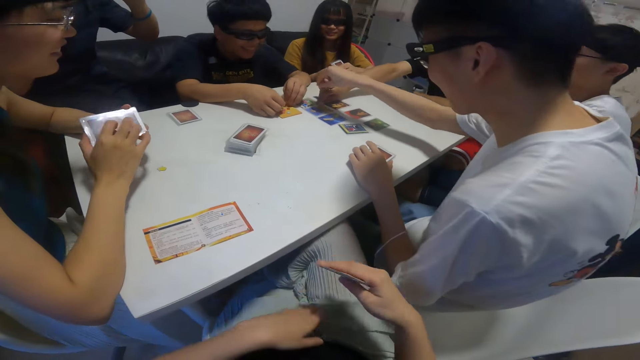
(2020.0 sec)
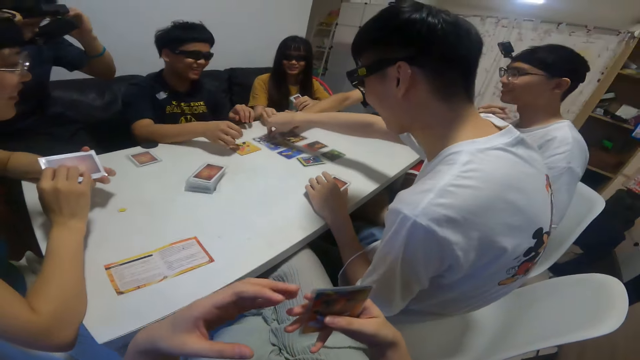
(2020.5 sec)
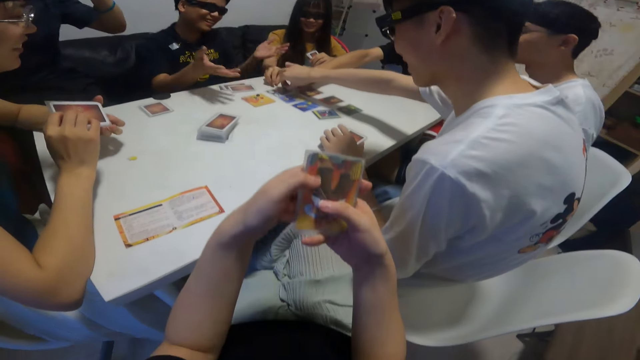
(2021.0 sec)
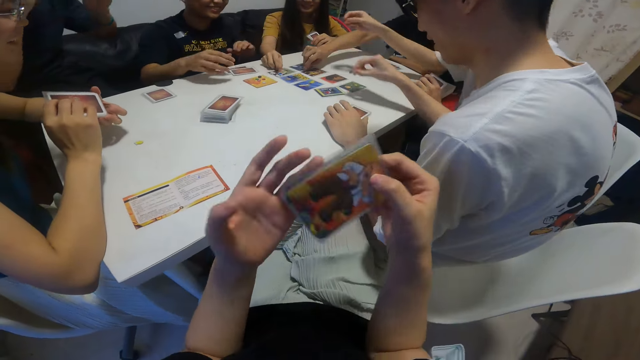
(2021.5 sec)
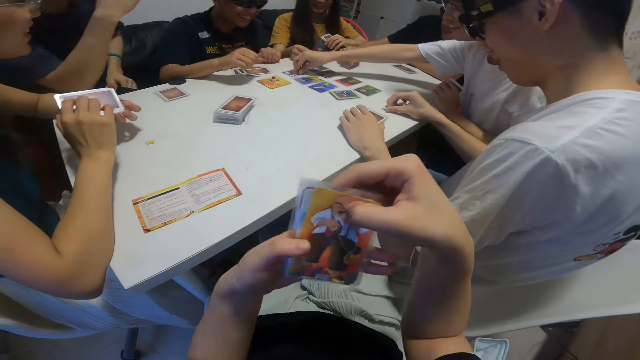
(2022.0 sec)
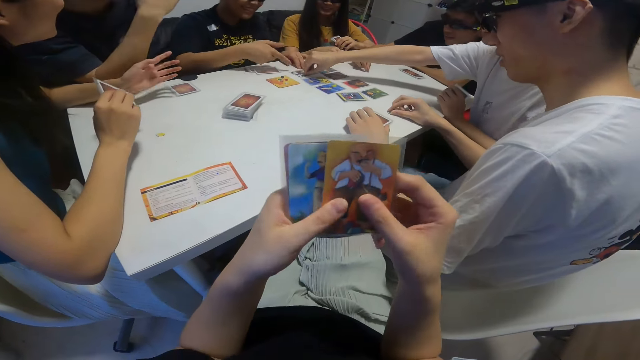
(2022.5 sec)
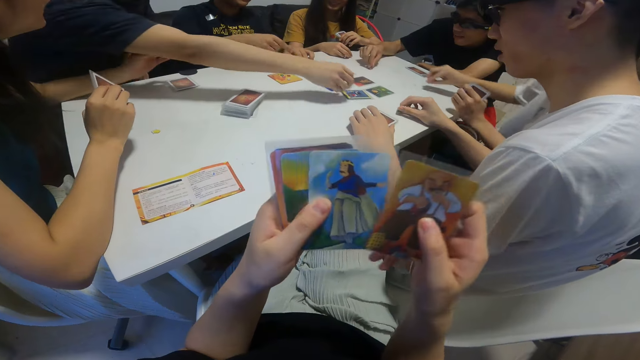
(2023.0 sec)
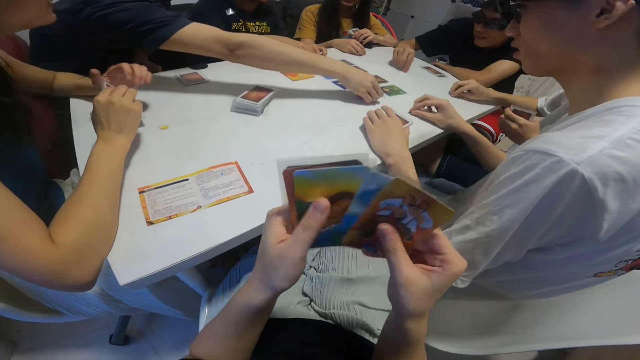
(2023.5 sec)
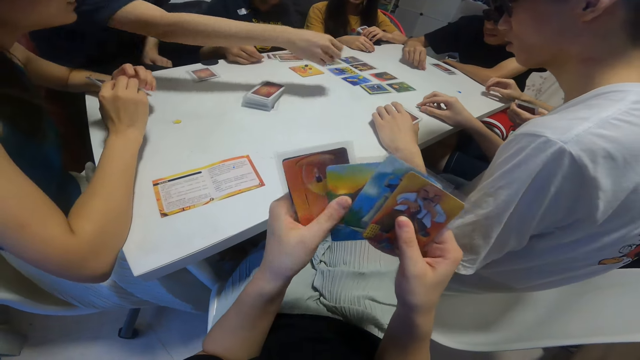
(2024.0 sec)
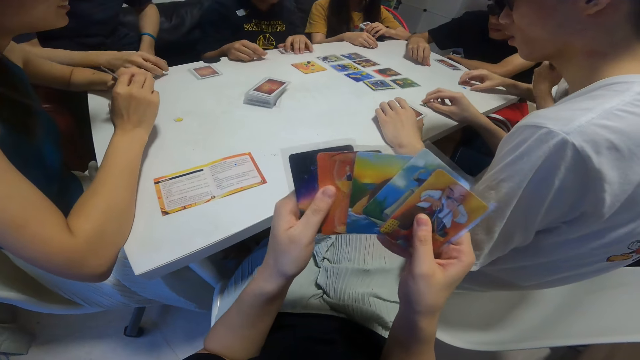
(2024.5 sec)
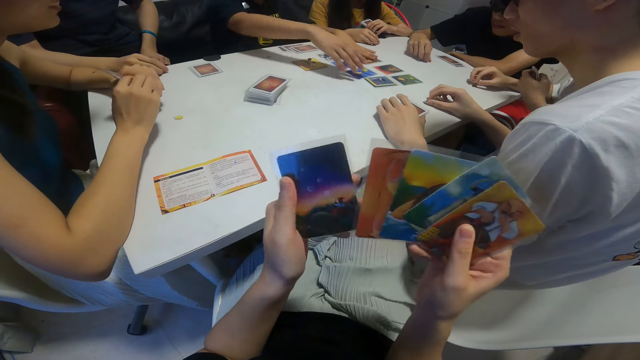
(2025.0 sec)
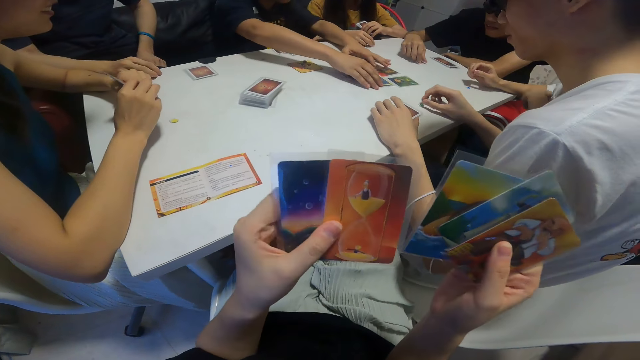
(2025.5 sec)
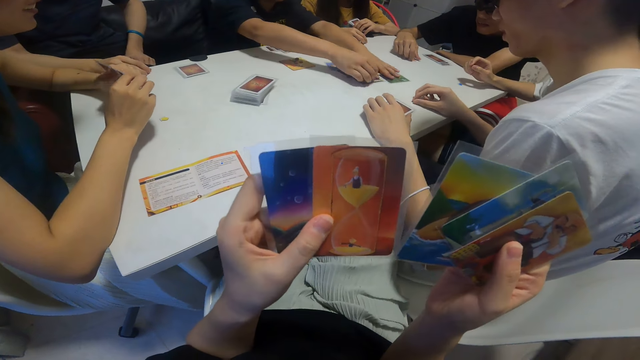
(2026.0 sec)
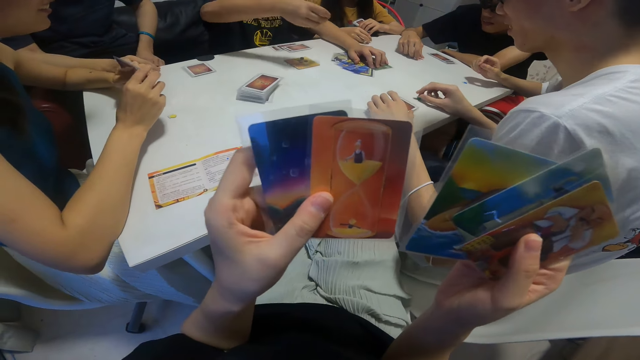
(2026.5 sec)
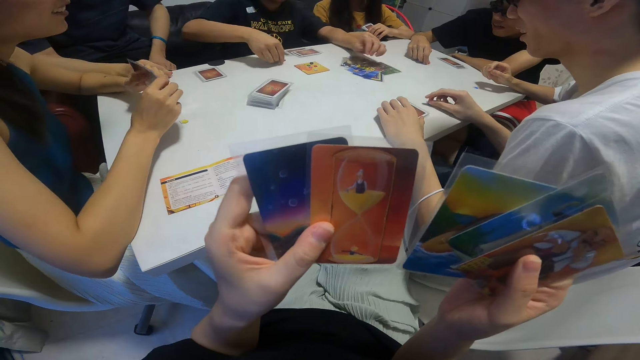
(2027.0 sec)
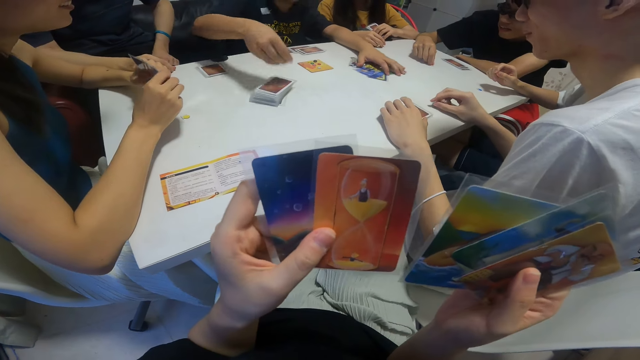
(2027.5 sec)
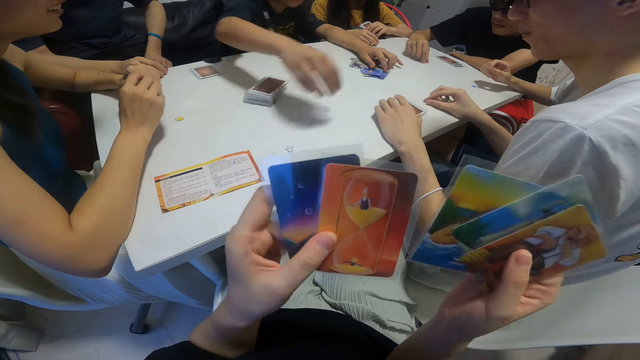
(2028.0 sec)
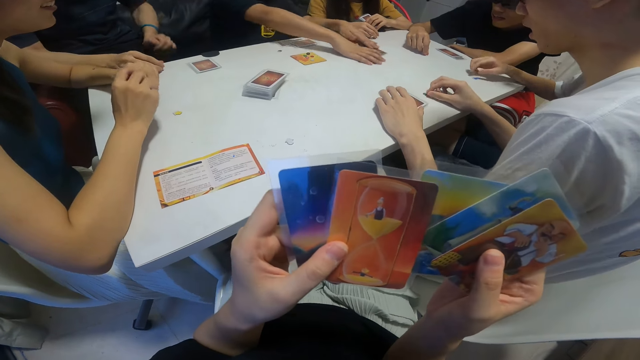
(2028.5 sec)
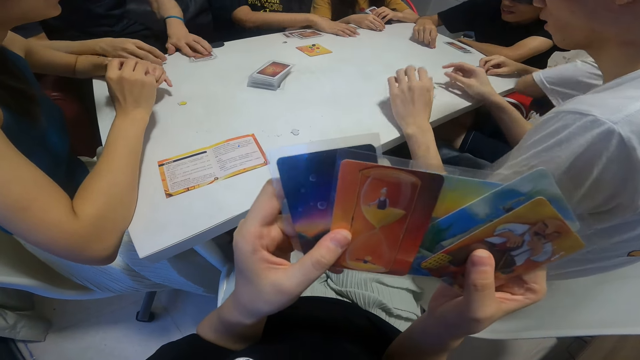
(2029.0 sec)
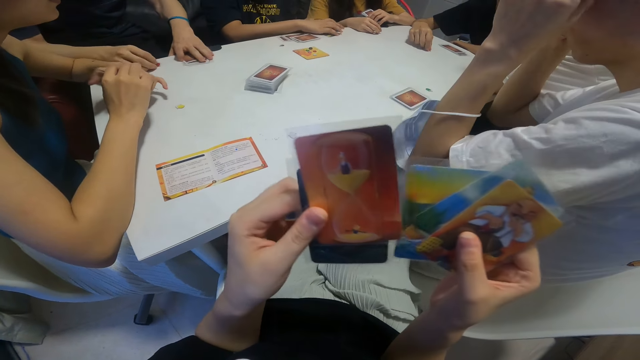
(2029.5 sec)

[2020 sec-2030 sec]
A boy picks up a pebble from the table with his right hand. Another boy picks up a pebble from the table with his right hand. The camera wearer flips through cards in her left hand with her right hand. A third boy picks up a pebble from the table with his right hand. A fourth boy touches cards, picks up the cards, drops the pebbles in his hands on the table and pulls the cards.

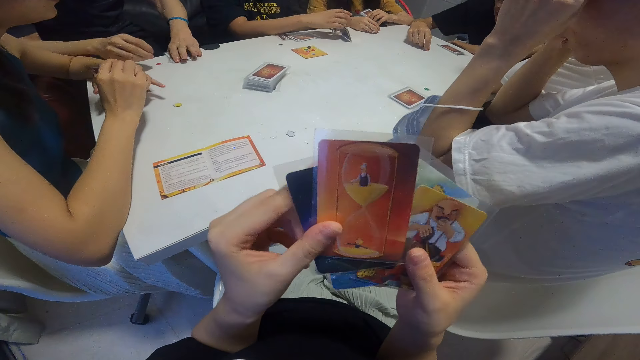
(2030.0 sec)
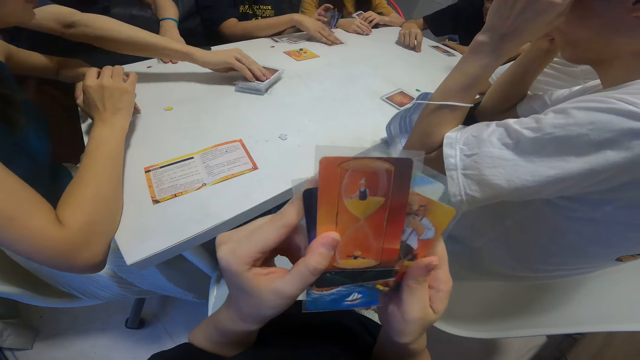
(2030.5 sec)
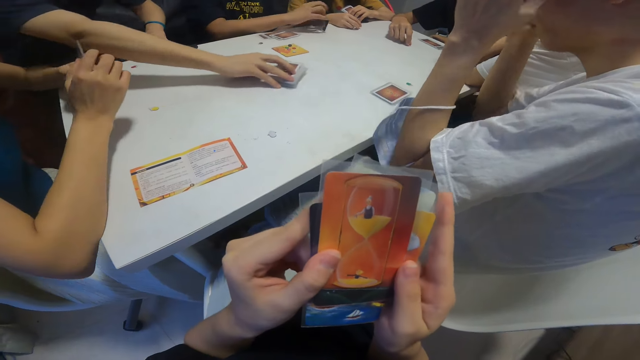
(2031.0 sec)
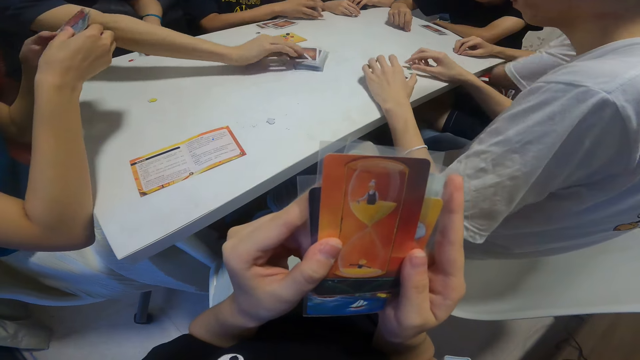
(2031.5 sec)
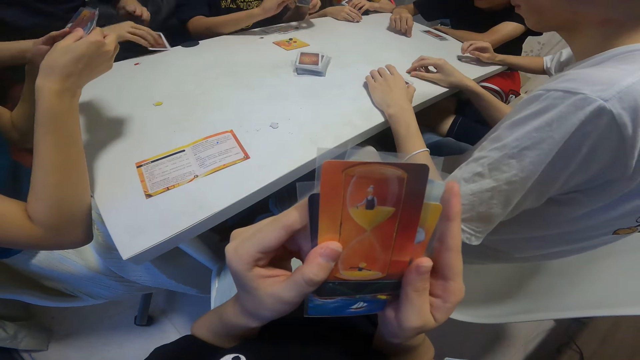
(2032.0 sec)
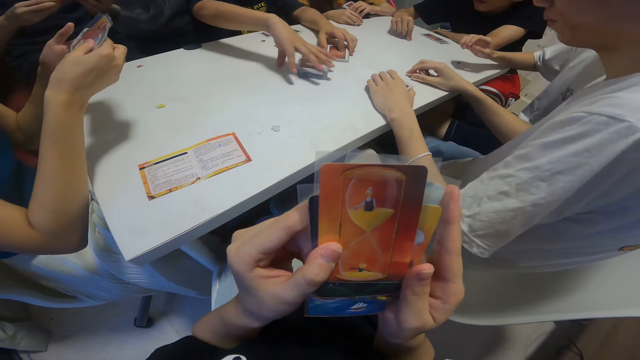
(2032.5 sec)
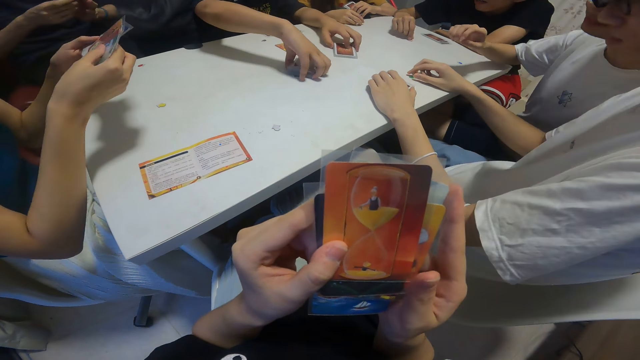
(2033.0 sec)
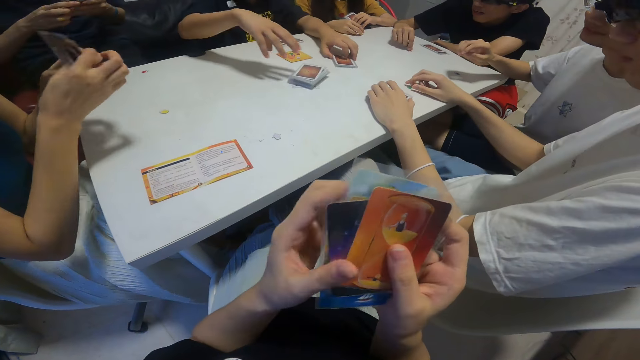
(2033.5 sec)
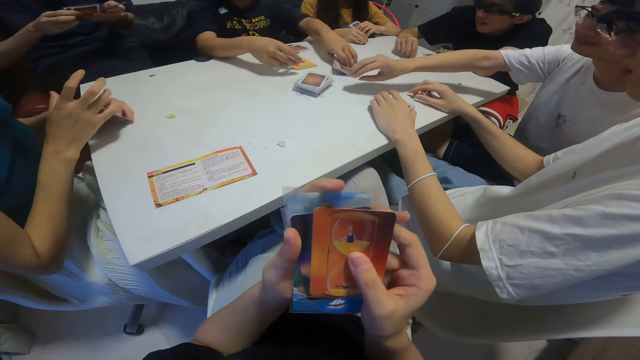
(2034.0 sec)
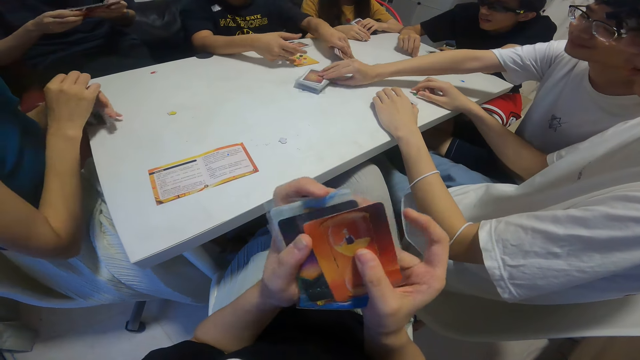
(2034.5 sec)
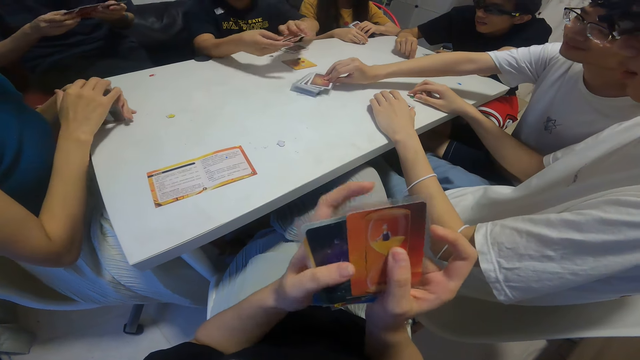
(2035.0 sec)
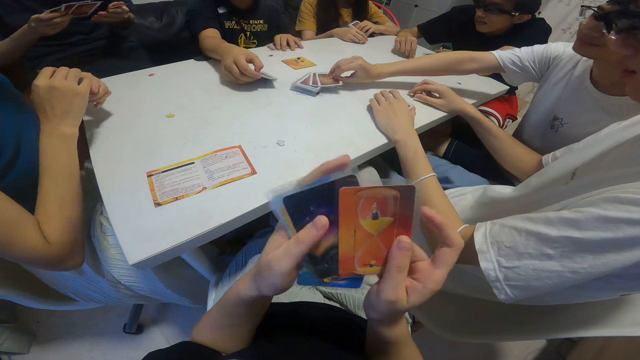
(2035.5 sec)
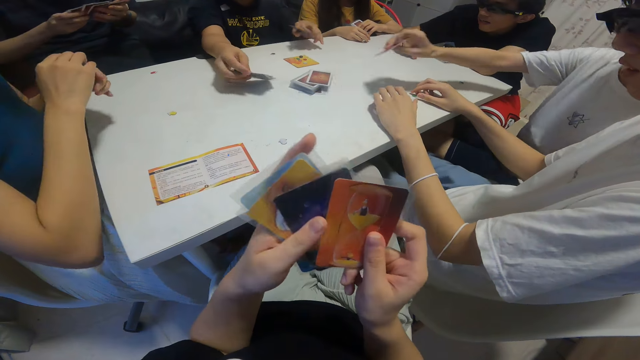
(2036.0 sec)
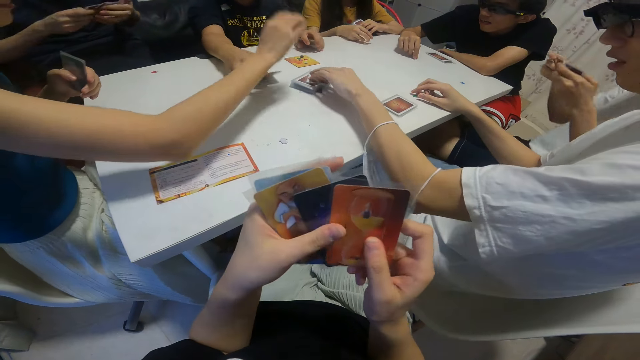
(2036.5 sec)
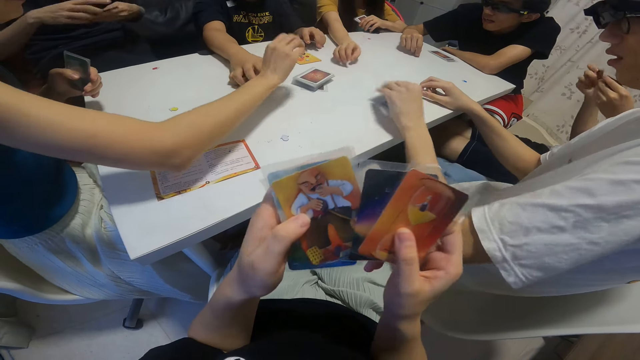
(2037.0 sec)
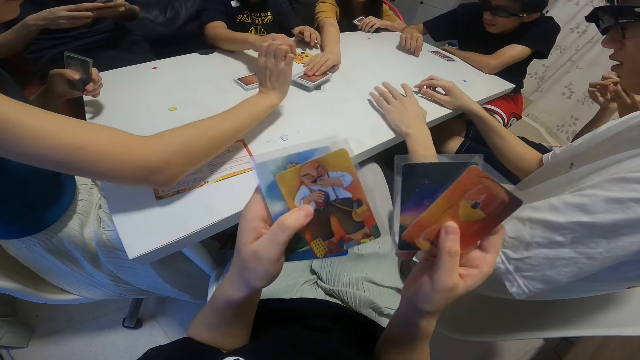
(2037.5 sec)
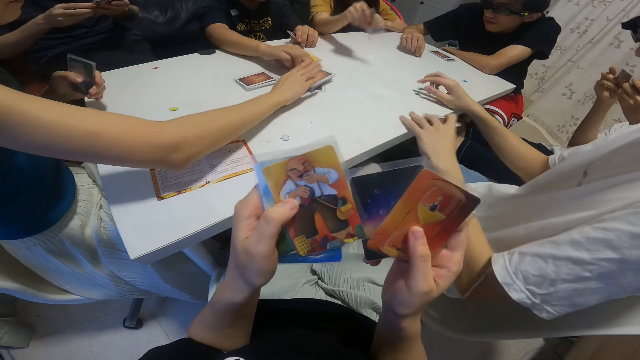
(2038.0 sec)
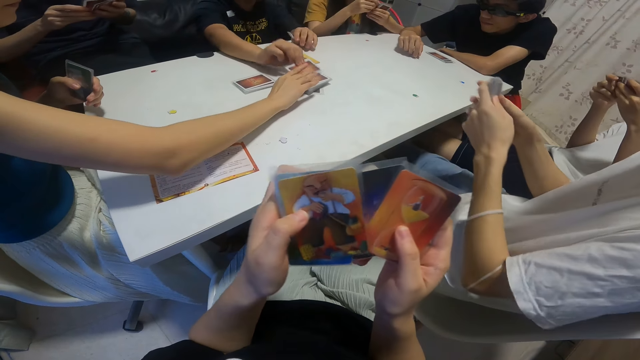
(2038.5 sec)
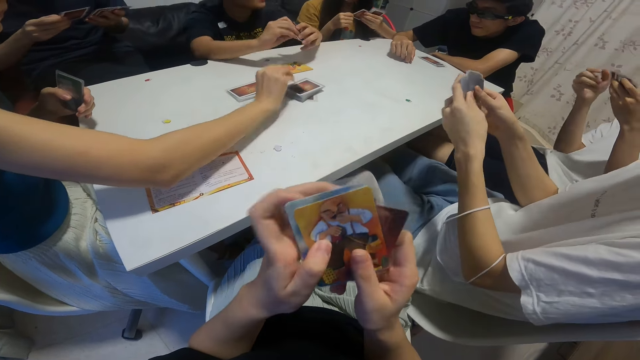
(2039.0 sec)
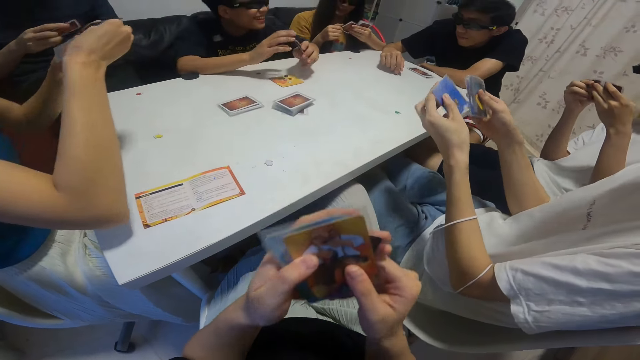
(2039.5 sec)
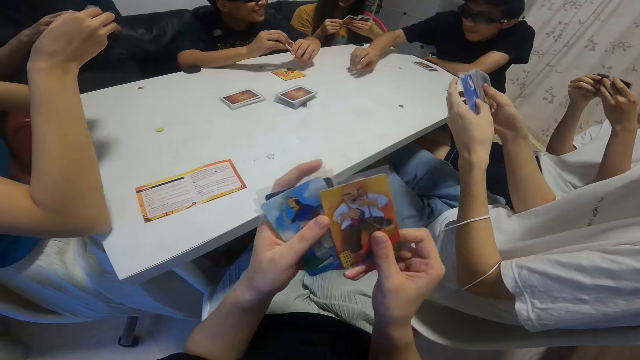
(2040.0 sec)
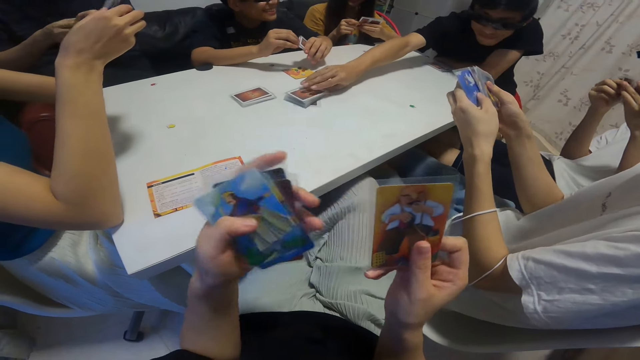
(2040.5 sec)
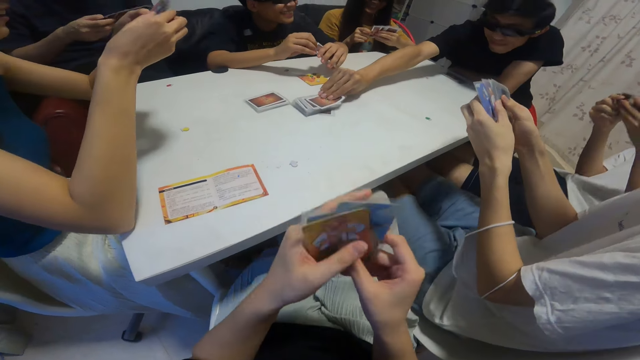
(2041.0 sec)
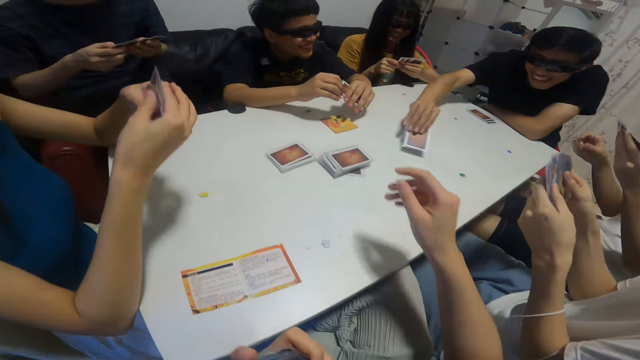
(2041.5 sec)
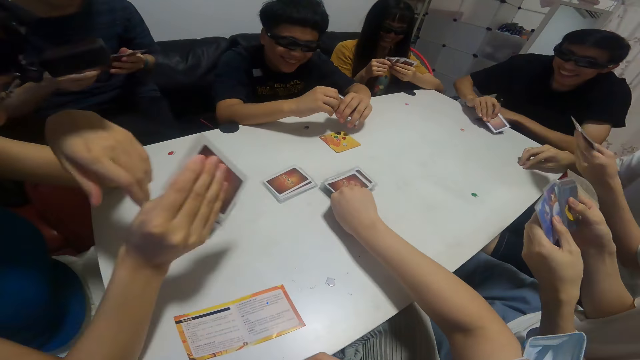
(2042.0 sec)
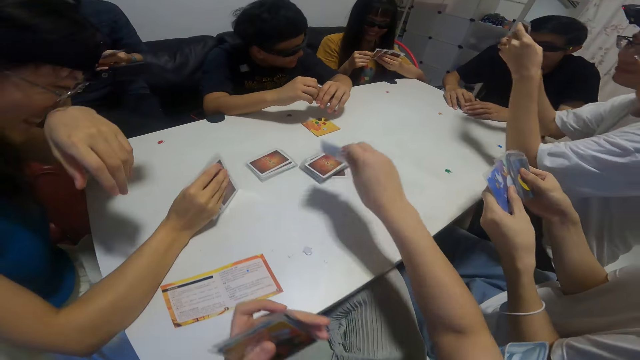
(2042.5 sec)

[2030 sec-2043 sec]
A boy places the pebble in his right hand on the table. Another boy holds the cards with both hands. The first boy moves the deck of cards around the table with his right hand. The second boy packs cards from the table with his hands. The first boy picks up a card from the deck of cards on the table with his right hand. The second boy places the cards in his left hand on the table and picks up cards from the table. A third boy picks up a card from the deck of cards on the table with his right hand. The camera wearer rearranges the cards and looks at the cards. A fourth boy picks up a card from the deck of cards on the table with his left hand. A girl picks up a card from the deck of cards on the table with her right hand. The second boy picks up a card from the deck of cards on the table with his right hand. Another girl picks up a card from the deck of cards on the table with her right hand. A fifth boy picks up a card from the deck of cards on the table with his right hand. The camera wearer picks up a card from the deck of cards on the table with her right hand.
